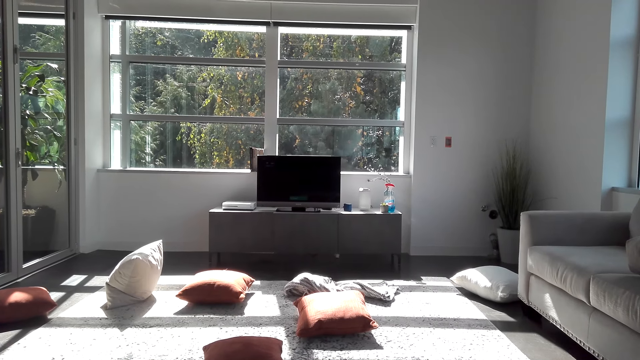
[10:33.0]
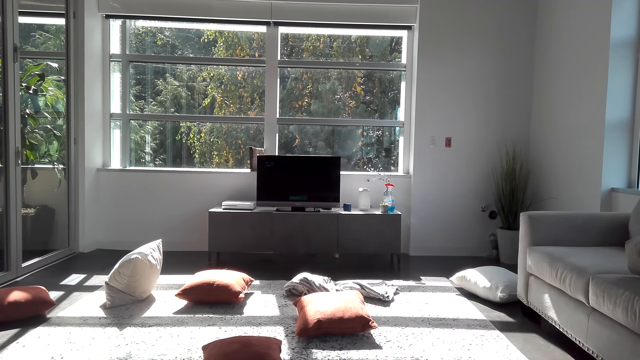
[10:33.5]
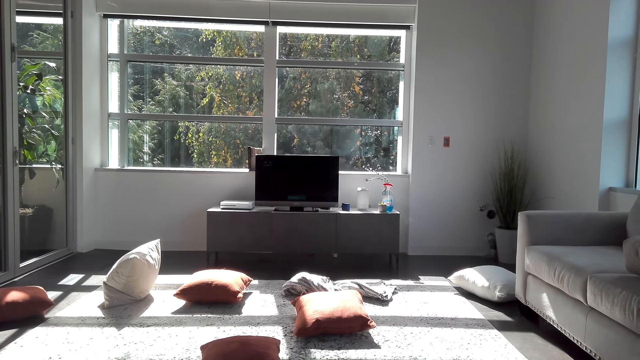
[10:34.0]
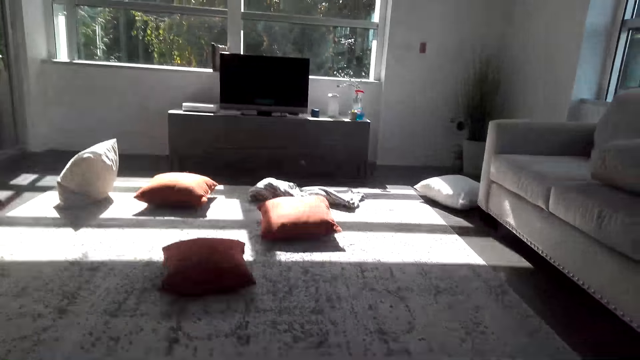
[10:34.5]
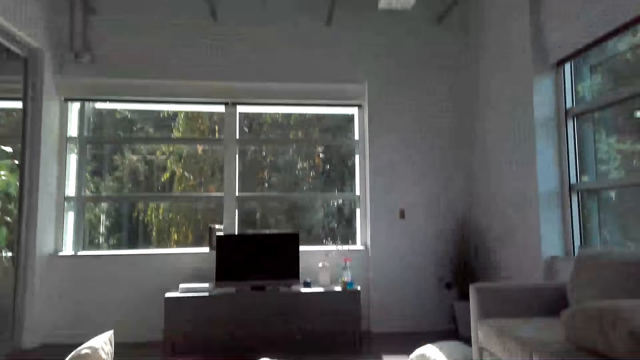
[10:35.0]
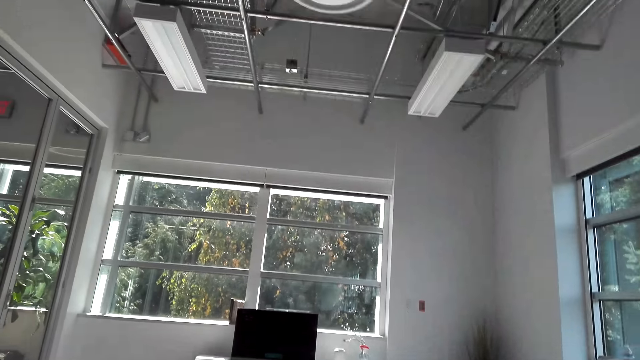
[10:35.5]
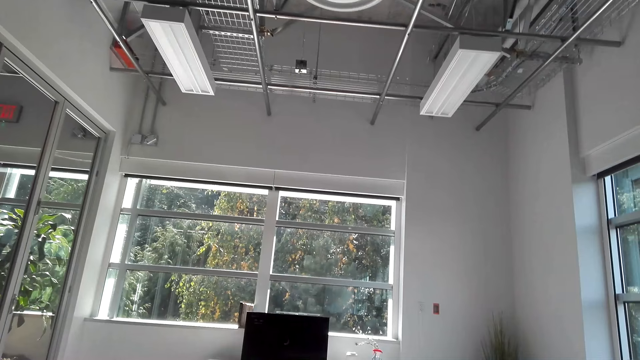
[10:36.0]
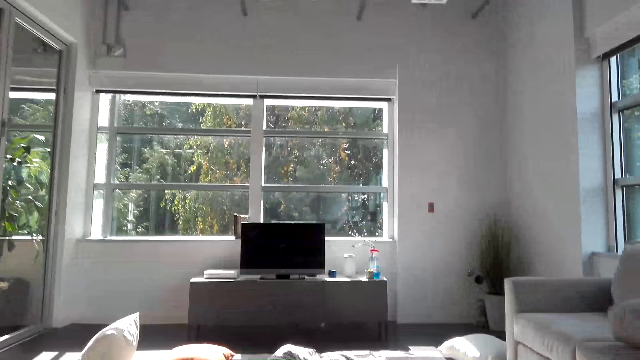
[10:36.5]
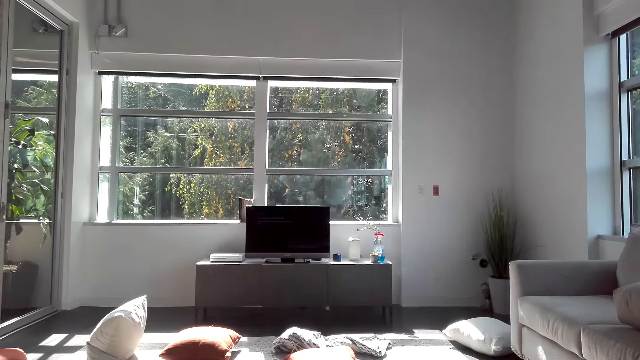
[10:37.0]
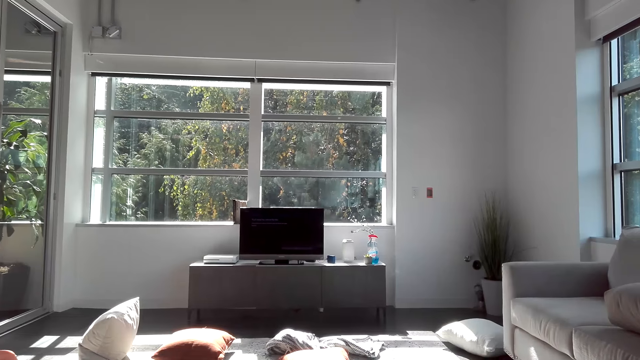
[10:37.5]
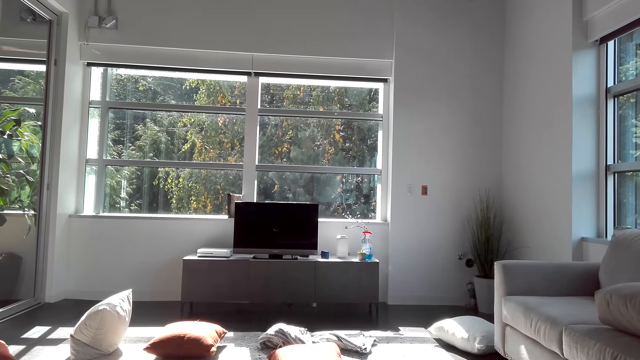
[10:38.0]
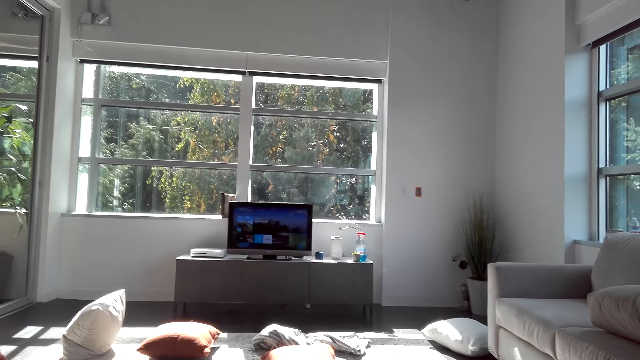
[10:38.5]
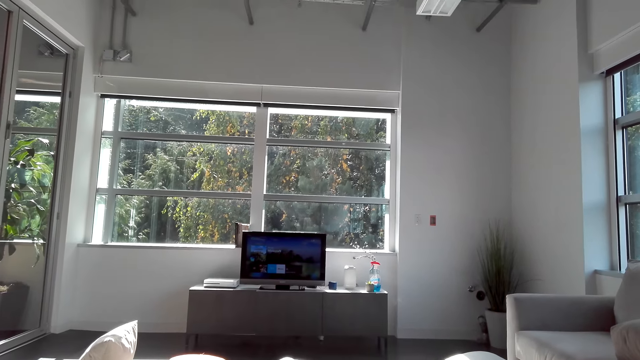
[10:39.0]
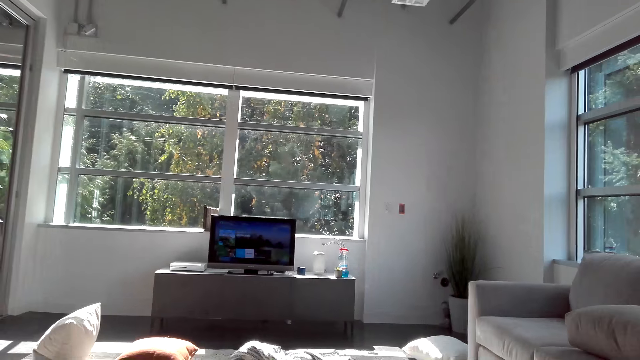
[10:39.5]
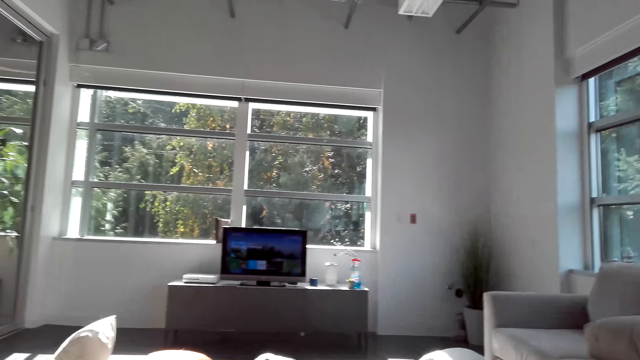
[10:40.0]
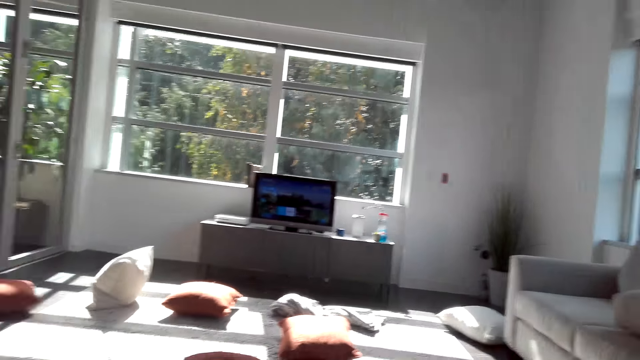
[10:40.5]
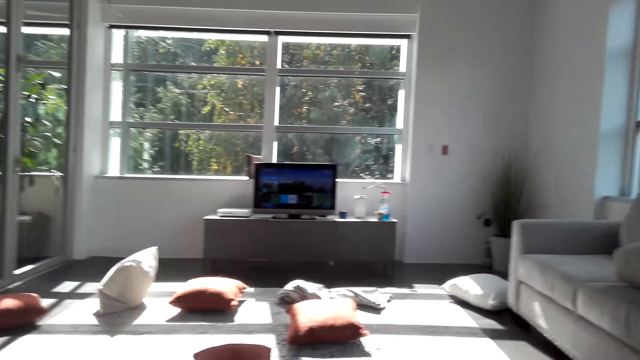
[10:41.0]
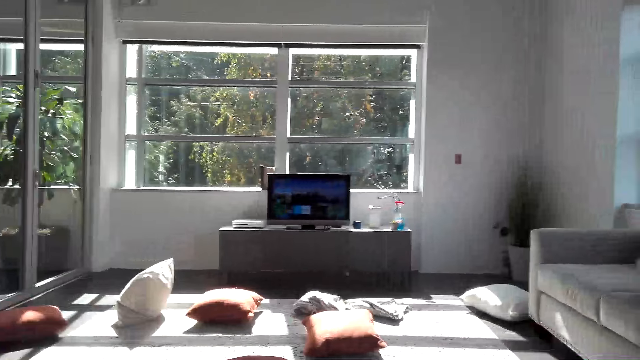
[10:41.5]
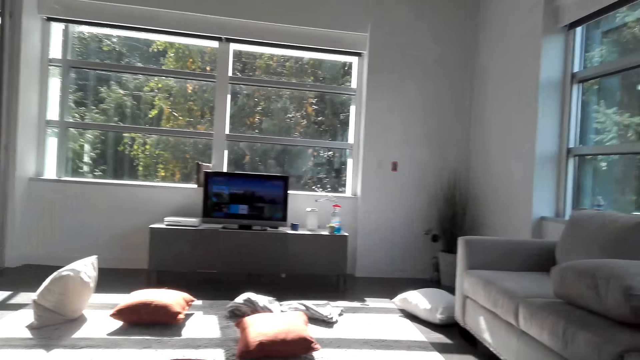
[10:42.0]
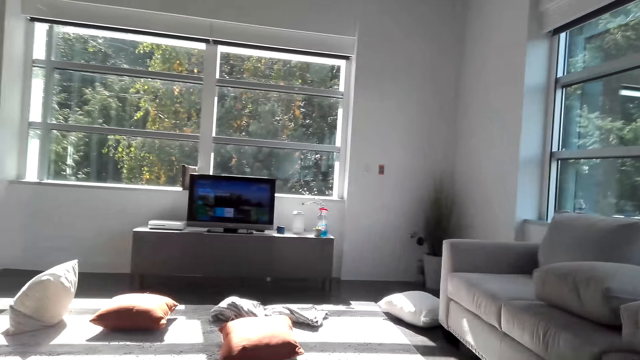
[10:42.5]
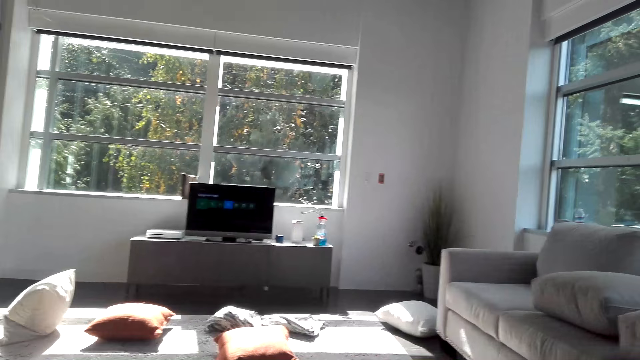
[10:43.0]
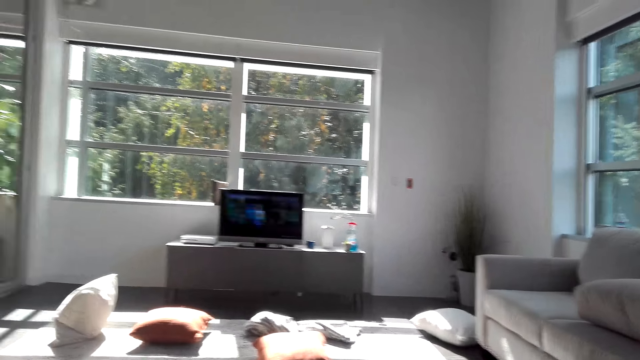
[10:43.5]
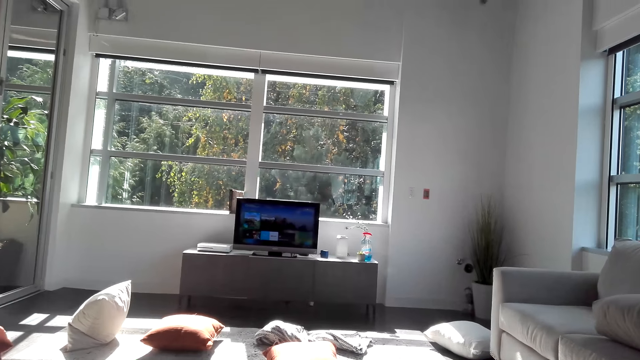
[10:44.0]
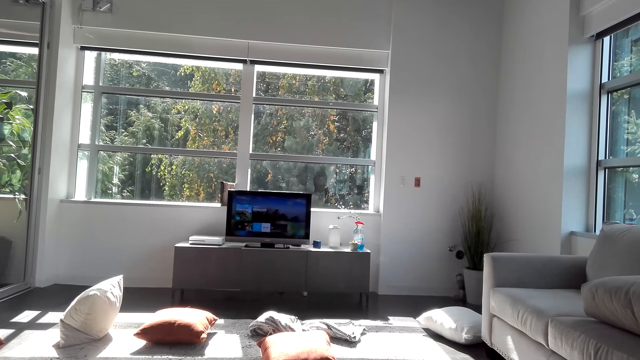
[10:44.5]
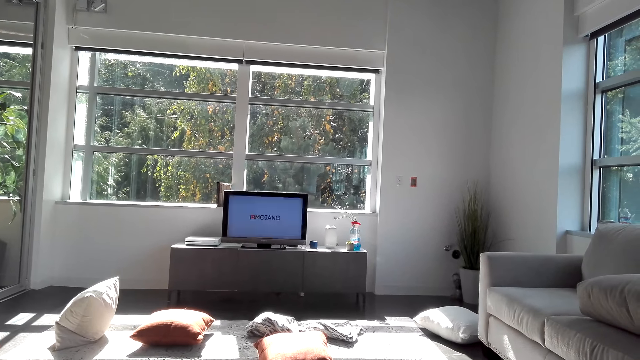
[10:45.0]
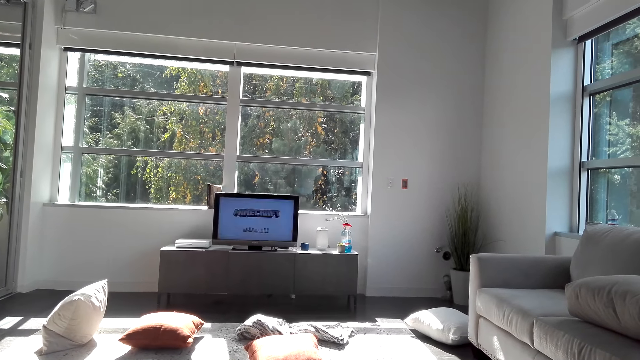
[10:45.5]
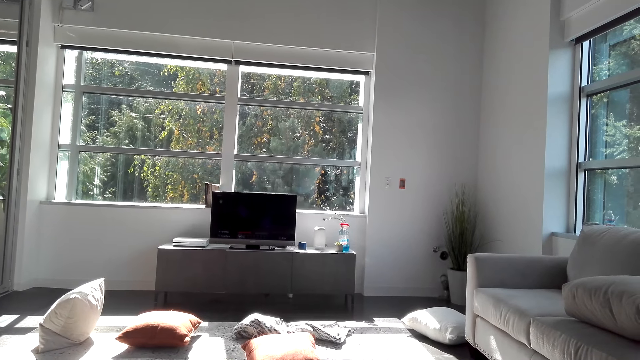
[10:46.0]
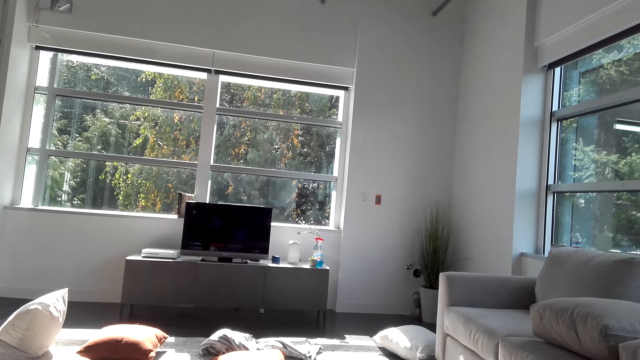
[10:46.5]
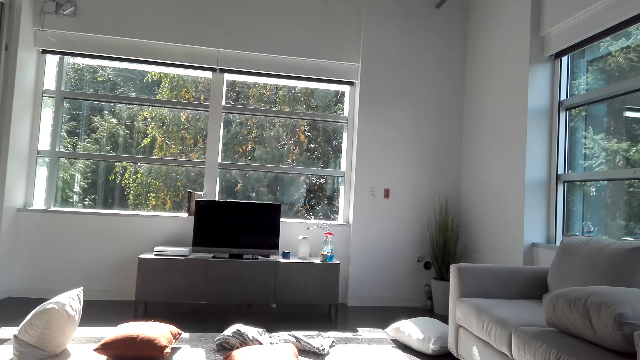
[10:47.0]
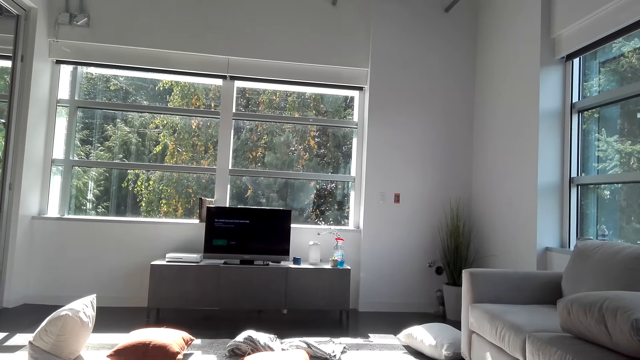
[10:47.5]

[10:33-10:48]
The camera wearer looks at the TV. They look around.

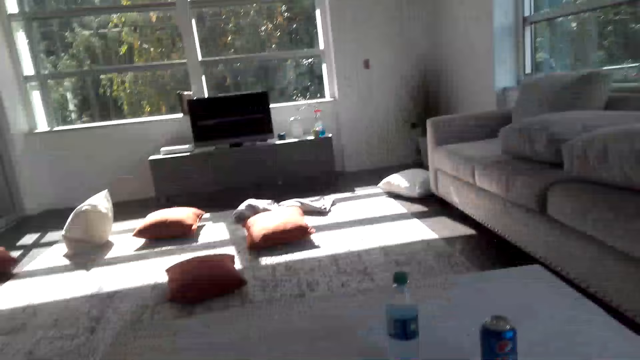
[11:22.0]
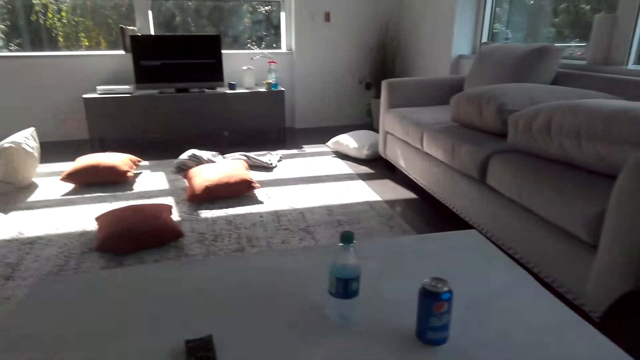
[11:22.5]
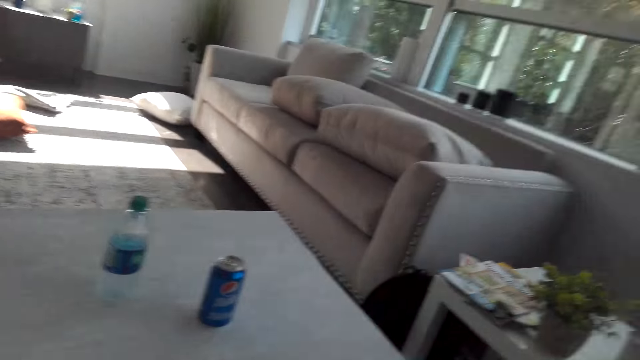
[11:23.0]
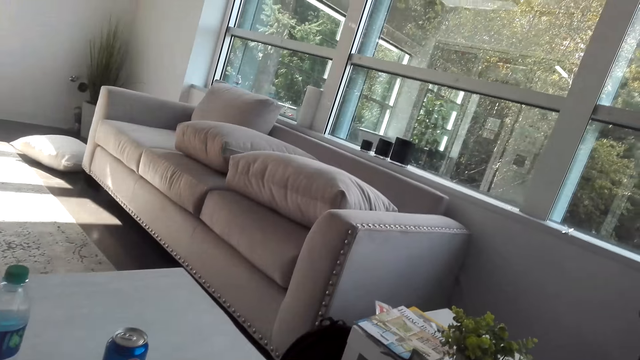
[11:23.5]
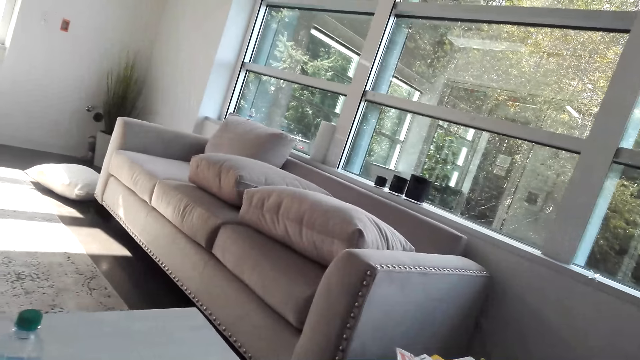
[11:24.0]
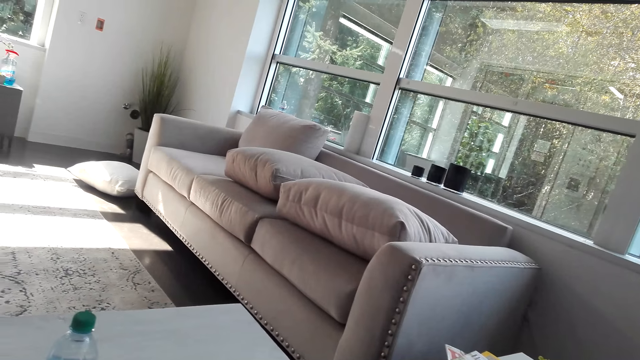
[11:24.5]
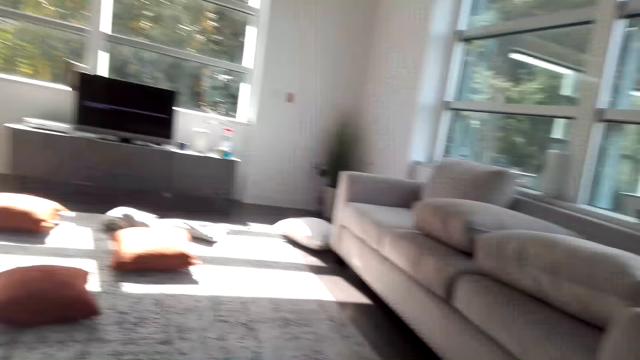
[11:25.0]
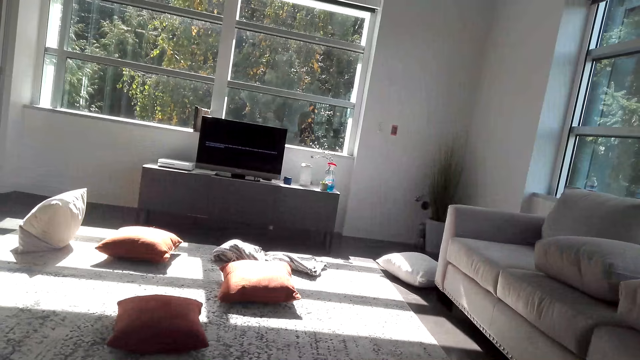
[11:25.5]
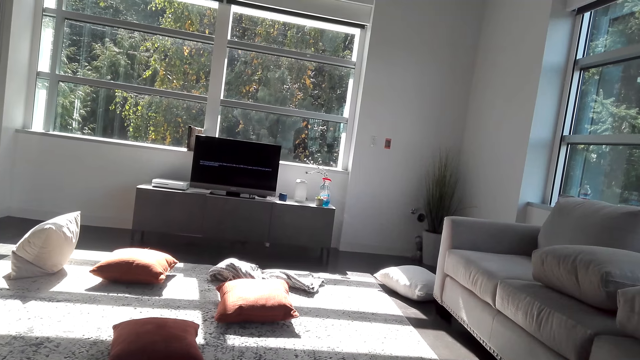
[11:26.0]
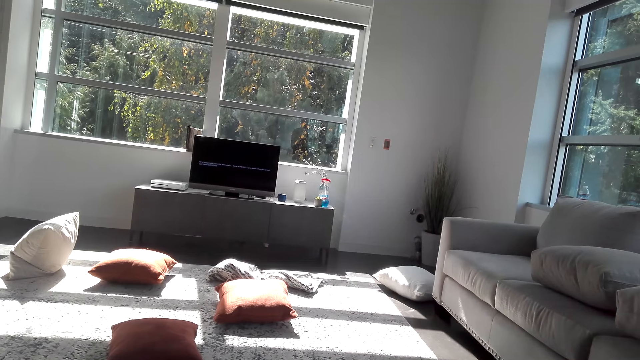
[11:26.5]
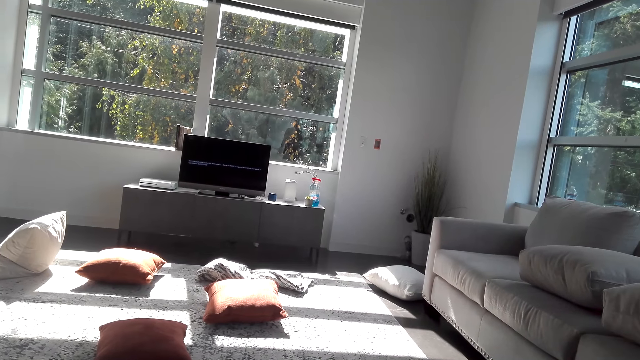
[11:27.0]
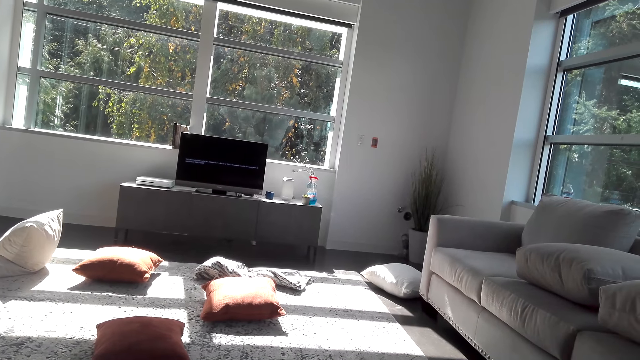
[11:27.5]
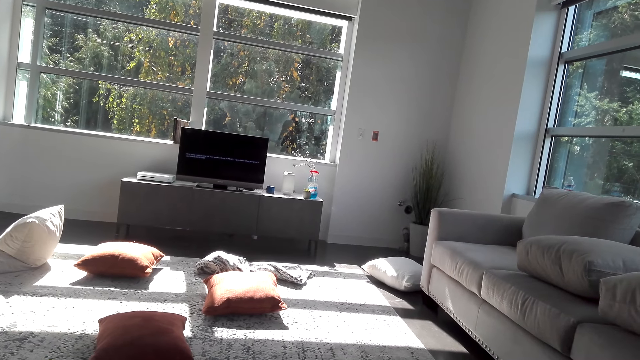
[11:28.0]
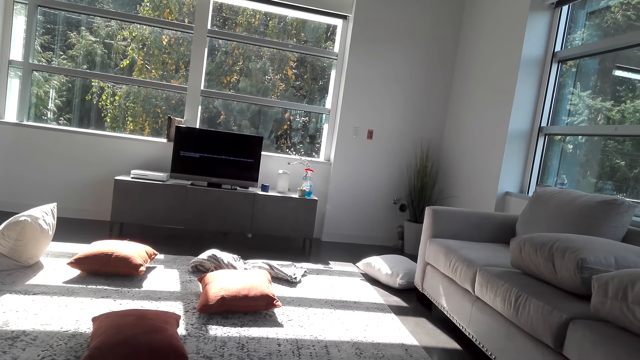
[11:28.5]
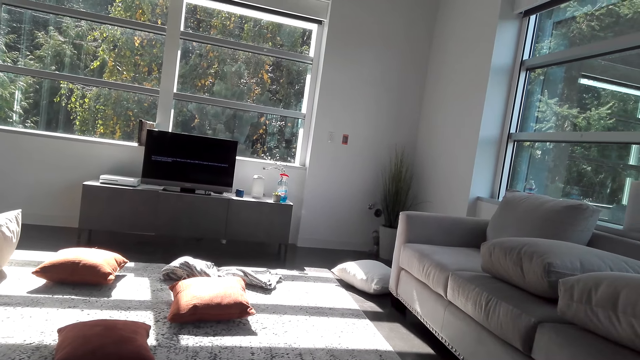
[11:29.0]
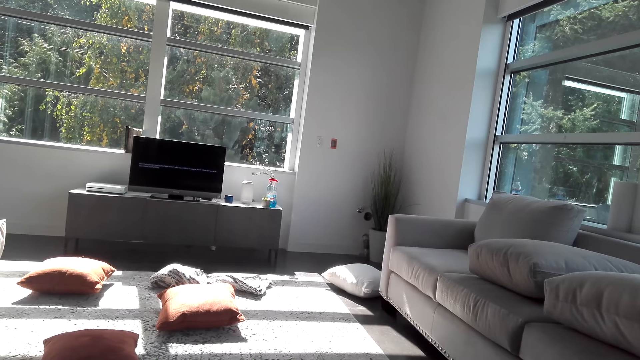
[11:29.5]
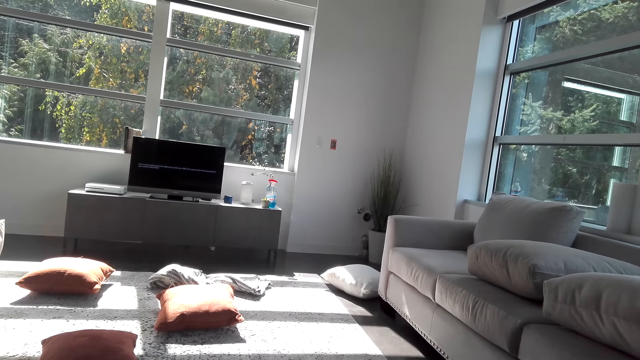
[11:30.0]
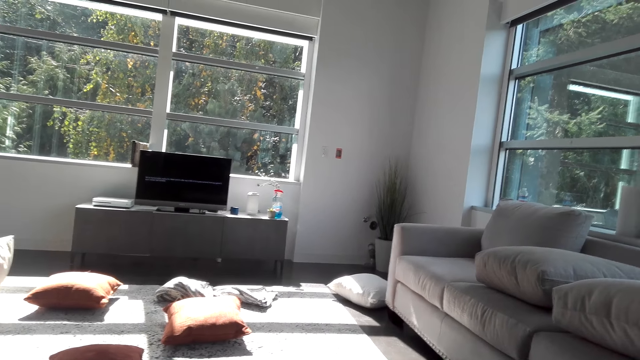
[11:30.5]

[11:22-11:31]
The camera wearer looks around in the house. They look at the TV.
